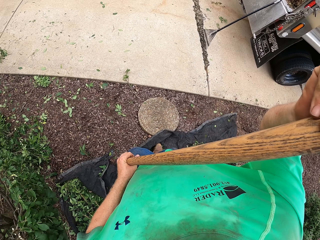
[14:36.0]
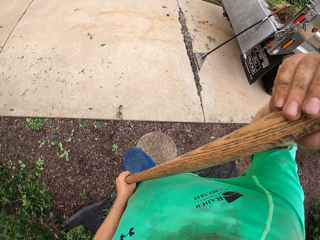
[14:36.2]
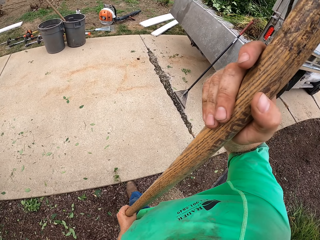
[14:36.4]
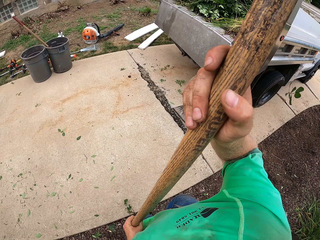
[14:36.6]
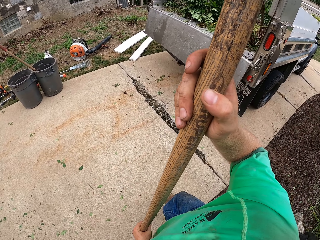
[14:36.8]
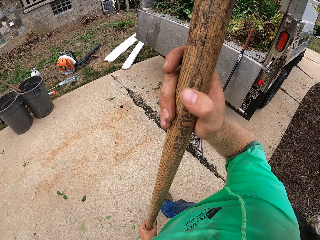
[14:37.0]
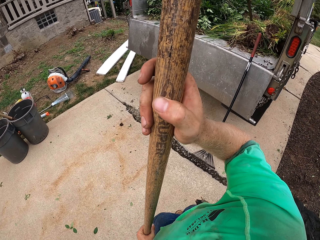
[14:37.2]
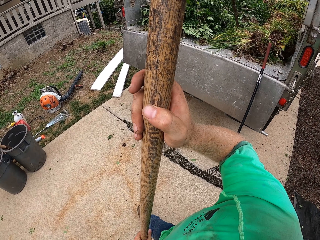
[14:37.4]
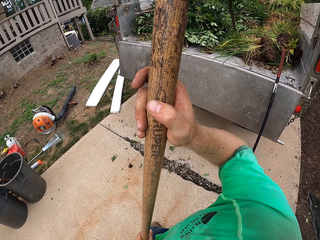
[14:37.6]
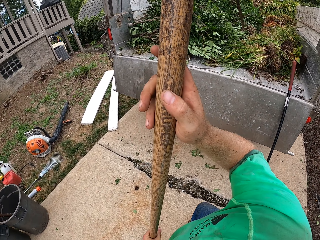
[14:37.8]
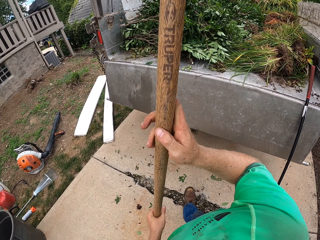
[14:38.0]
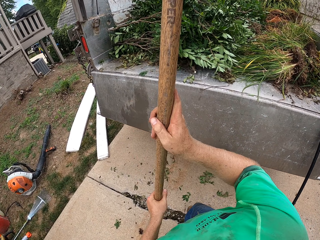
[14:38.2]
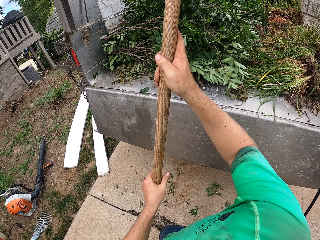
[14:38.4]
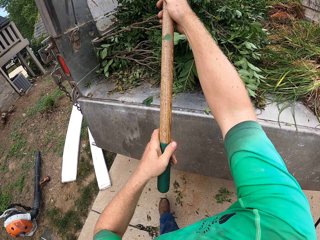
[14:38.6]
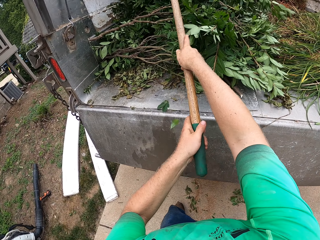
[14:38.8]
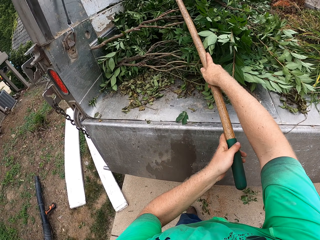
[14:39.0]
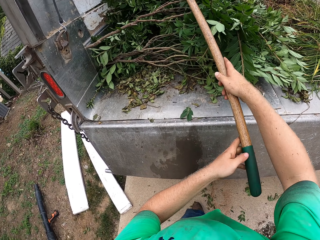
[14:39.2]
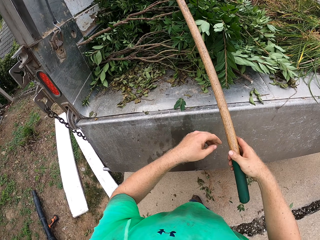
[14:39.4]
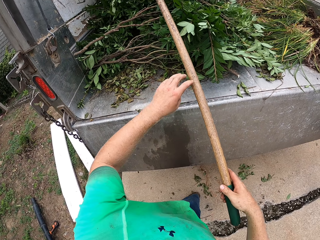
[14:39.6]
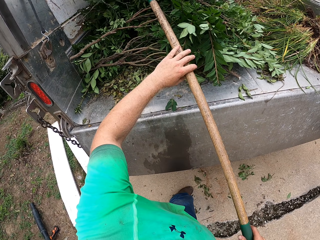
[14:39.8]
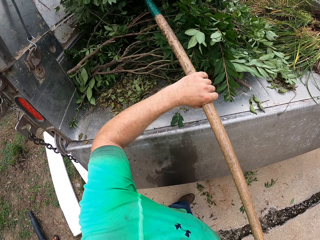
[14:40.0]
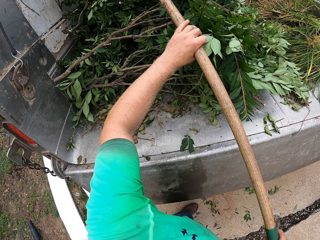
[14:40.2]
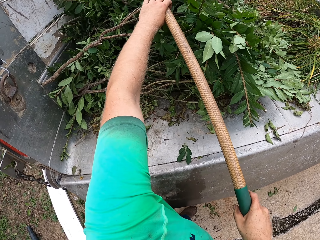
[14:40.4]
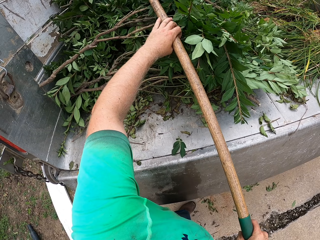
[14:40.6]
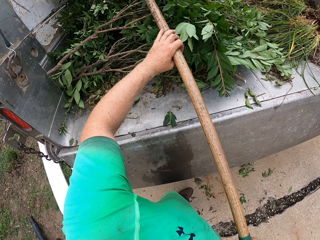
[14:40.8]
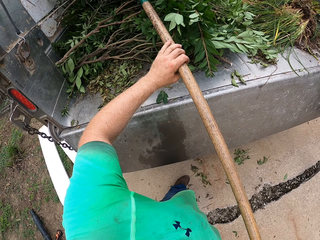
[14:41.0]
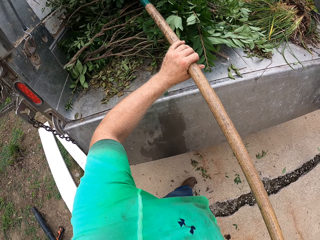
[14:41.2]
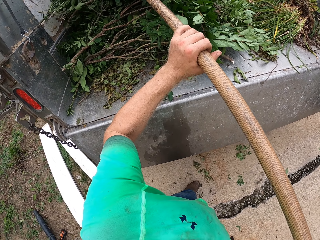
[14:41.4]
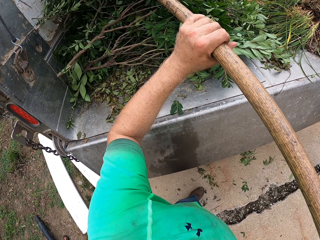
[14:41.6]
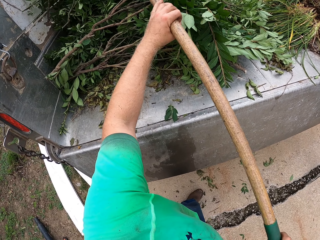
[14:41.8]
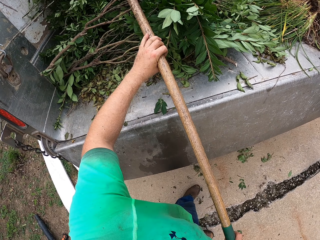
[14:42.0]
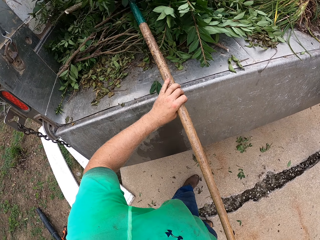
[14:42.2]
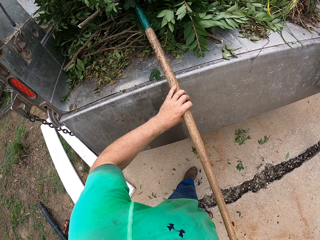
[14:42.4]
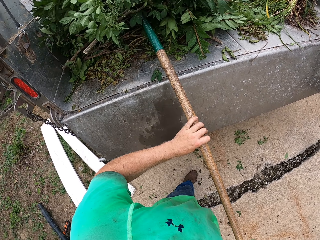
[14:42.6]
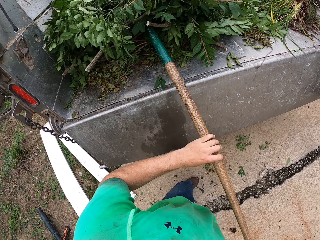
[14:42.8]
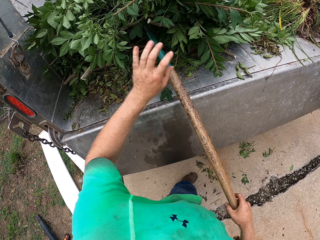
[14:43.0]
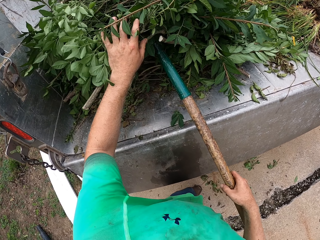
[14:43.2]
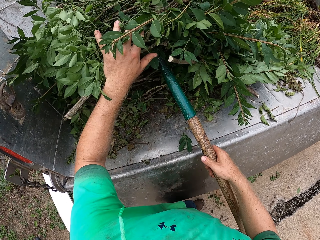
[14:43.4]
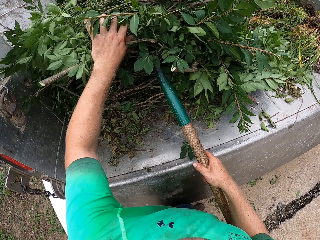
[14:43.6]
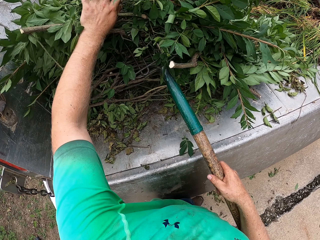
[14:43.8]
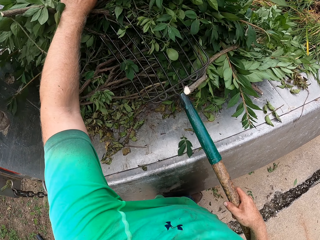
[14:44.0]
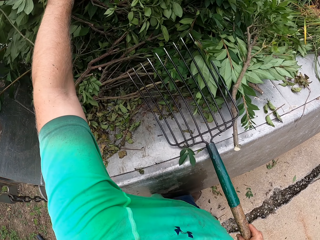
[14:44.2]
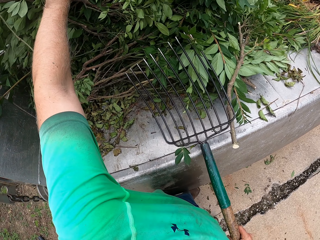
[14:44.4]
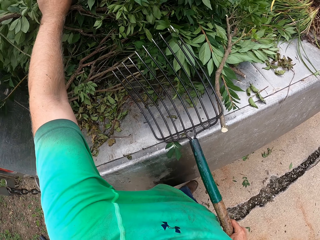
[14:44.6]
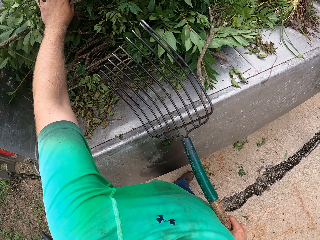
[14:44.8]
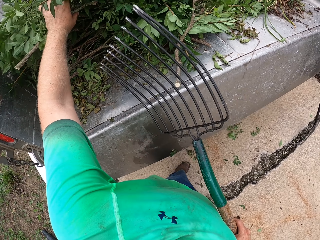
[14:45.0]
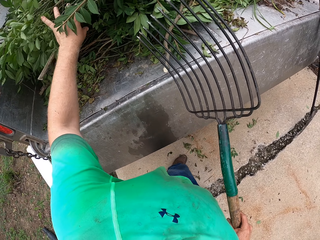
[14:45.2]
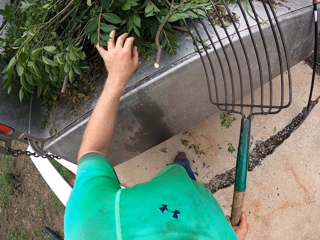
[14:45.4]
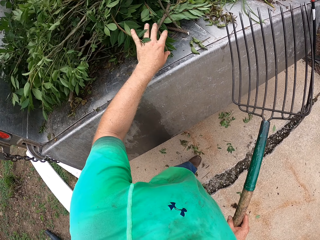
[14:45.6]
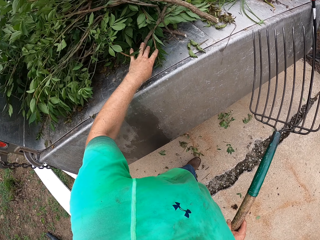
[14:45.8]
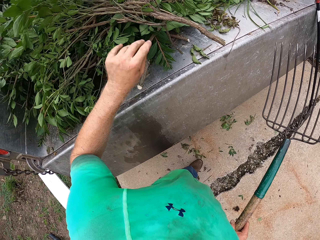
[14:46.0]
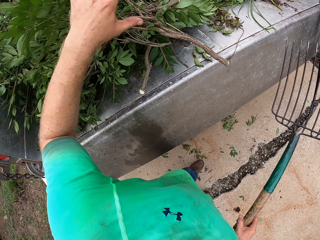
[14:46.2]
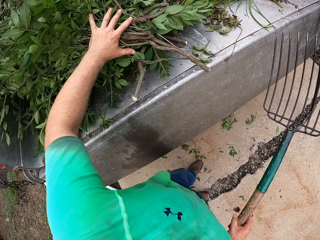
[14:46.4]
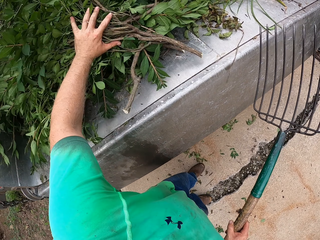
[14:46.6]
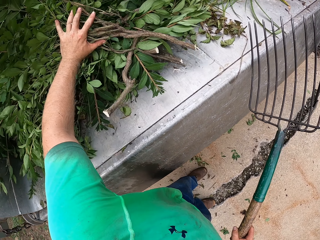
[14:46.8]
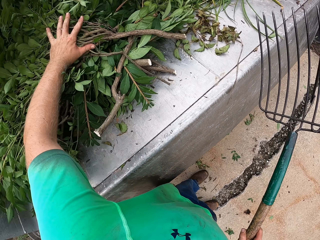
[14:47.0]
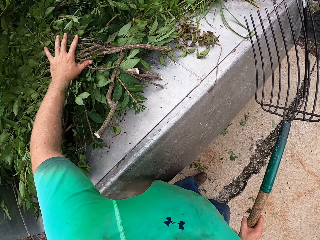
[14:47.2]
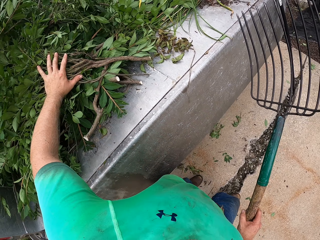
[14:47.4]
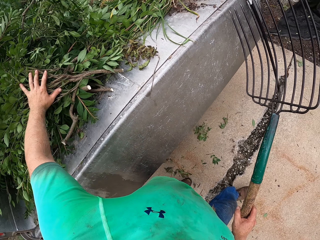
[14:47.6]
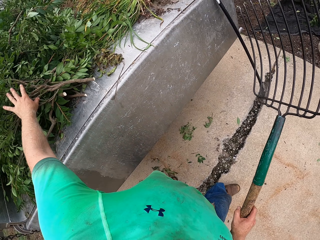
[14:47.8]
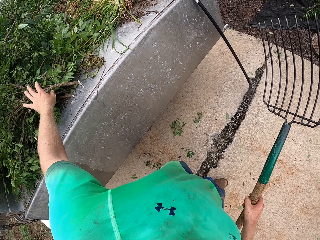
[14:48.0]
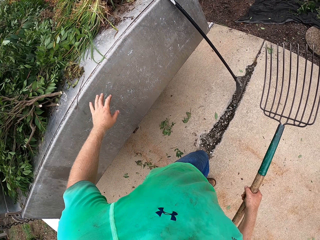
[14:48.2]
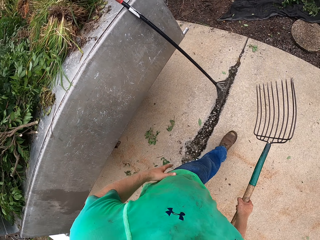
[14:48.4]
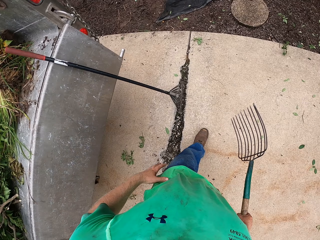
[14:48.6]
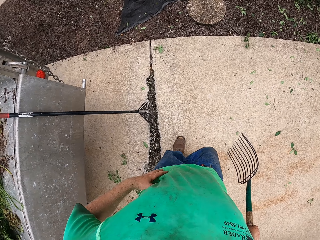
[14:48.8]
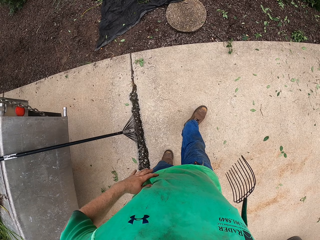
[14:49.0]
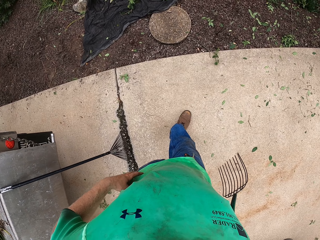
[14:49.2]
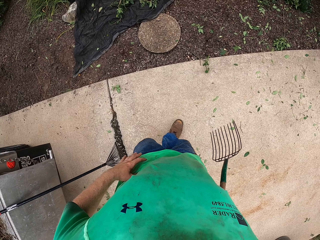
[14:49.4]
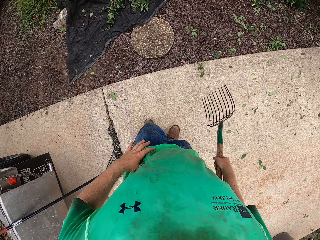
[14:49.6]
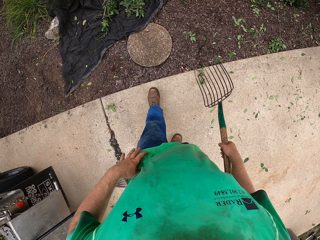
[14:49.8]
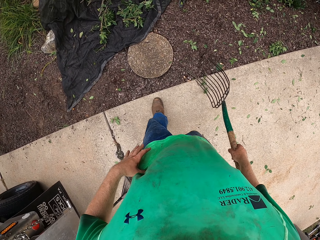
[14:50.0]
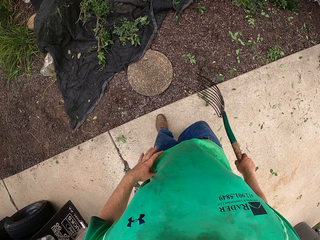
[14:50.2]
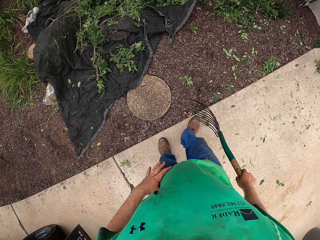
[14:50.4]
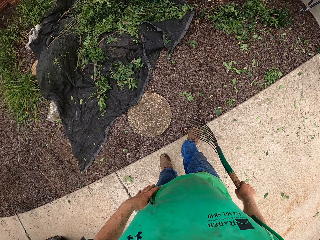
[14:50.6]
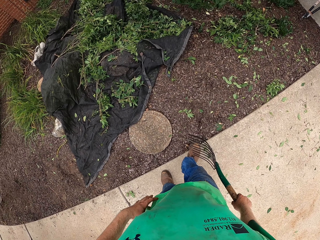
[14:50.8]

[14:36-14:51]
The camera wearer loads the plant debris in the trunk with the pitchfork in both hands. He pulls the pitchfork from the trunk with both hands, holds the plant debris in the trunk with his left hand, and pulls the pitchfork from the trunk with his right hand. He presses the plant debris in the trunk with his left hand.

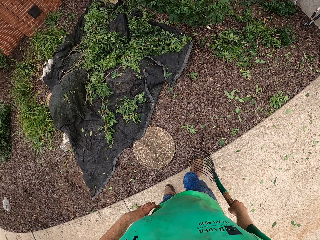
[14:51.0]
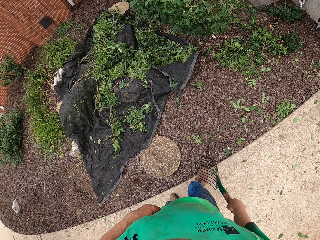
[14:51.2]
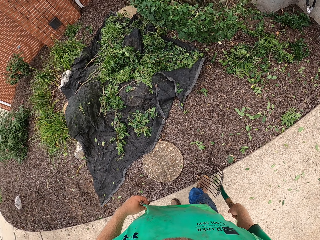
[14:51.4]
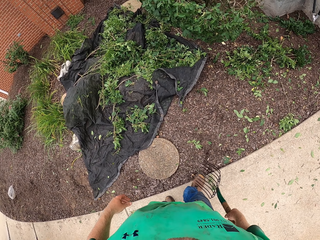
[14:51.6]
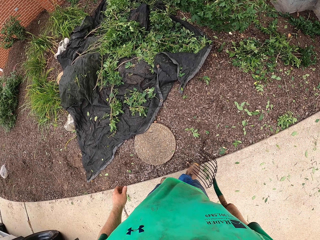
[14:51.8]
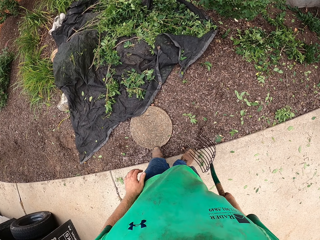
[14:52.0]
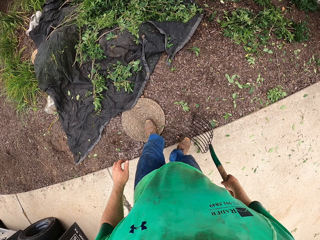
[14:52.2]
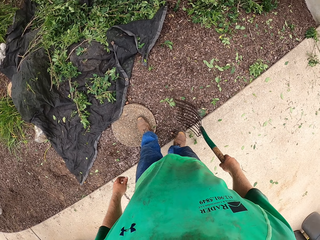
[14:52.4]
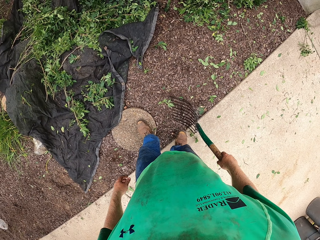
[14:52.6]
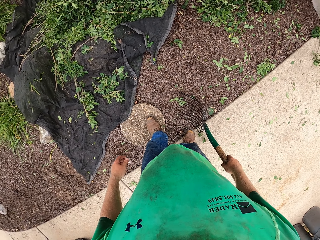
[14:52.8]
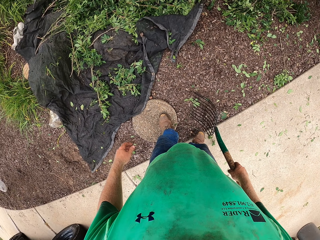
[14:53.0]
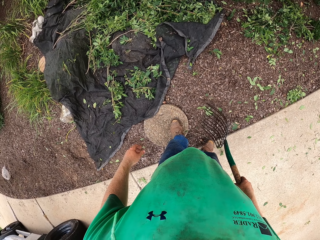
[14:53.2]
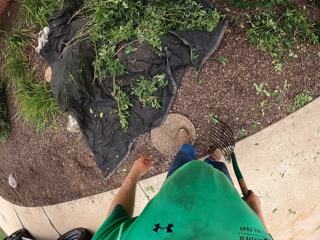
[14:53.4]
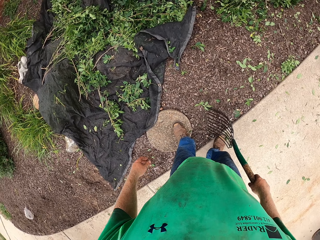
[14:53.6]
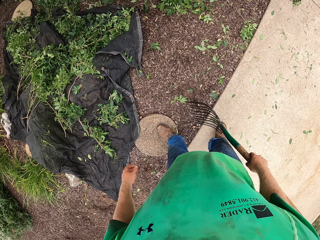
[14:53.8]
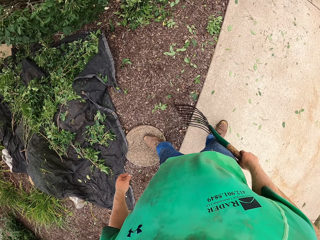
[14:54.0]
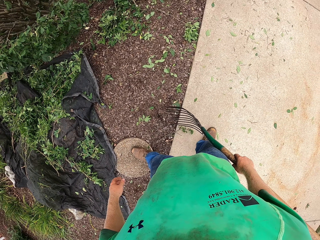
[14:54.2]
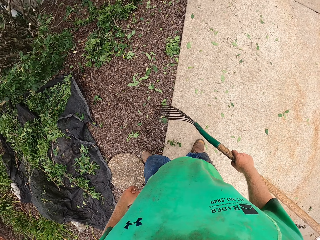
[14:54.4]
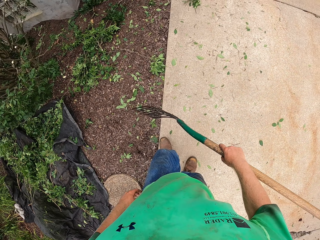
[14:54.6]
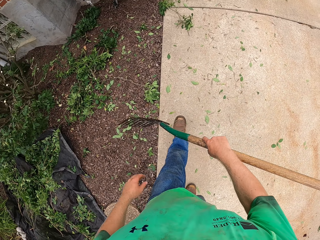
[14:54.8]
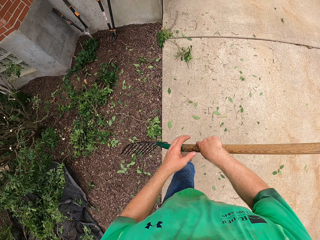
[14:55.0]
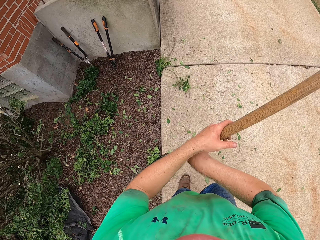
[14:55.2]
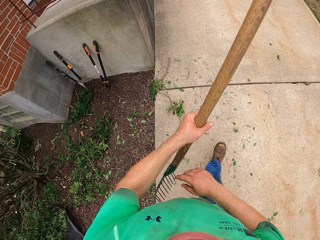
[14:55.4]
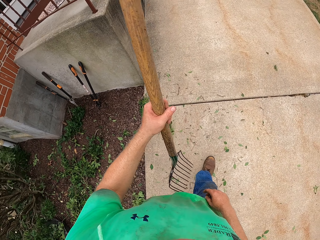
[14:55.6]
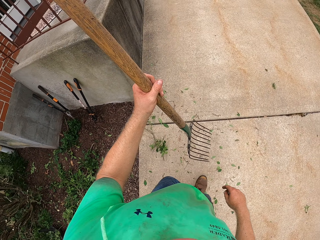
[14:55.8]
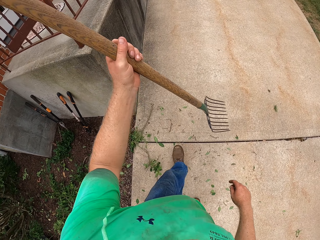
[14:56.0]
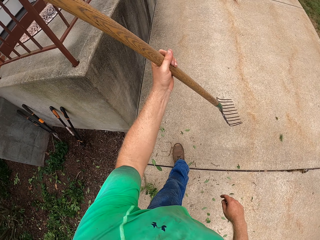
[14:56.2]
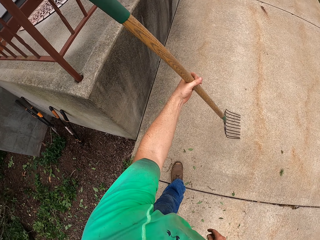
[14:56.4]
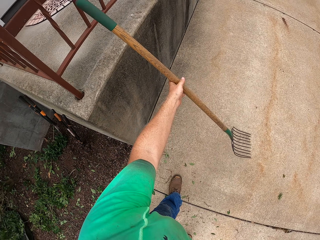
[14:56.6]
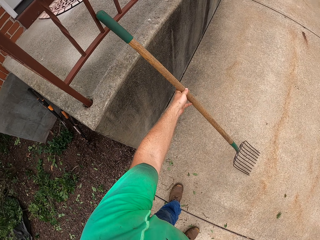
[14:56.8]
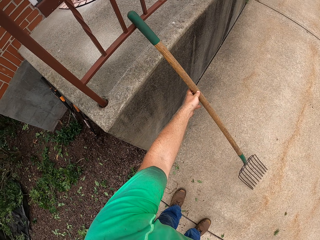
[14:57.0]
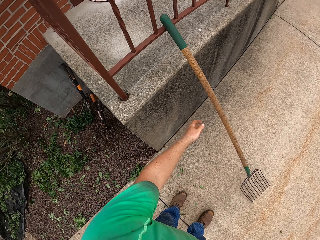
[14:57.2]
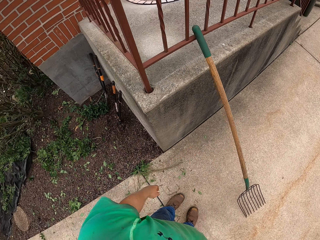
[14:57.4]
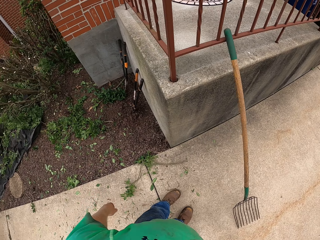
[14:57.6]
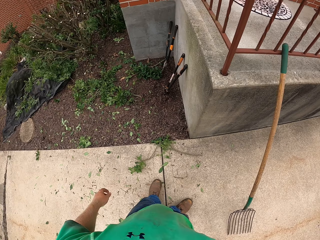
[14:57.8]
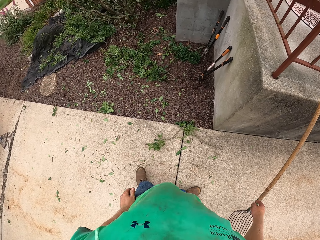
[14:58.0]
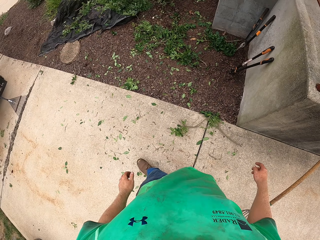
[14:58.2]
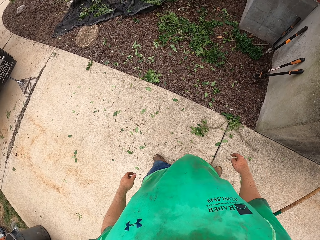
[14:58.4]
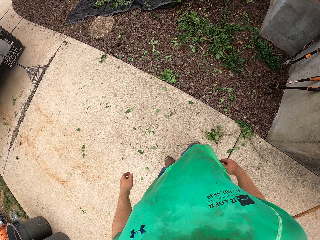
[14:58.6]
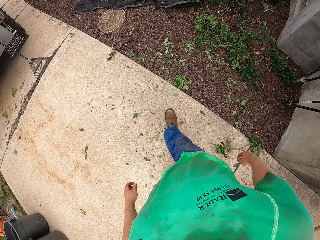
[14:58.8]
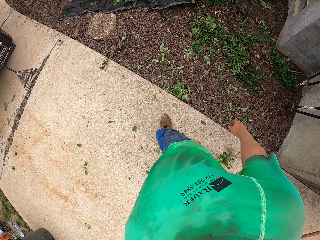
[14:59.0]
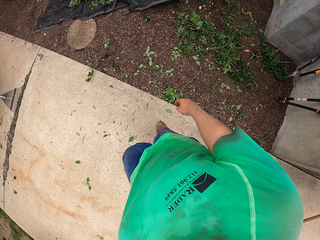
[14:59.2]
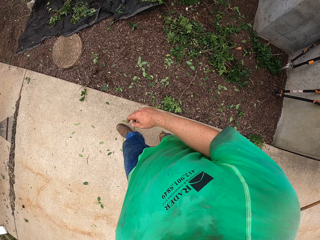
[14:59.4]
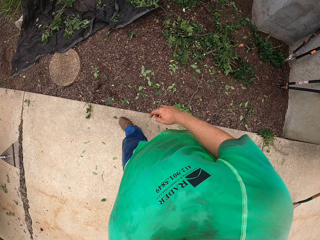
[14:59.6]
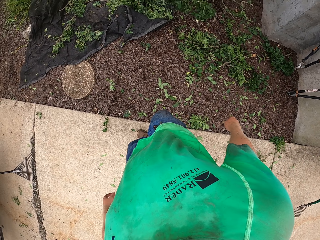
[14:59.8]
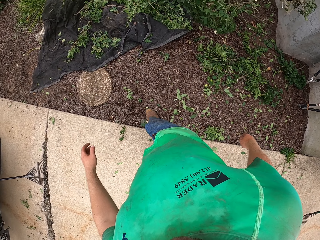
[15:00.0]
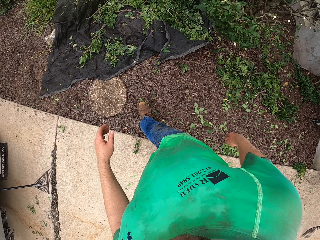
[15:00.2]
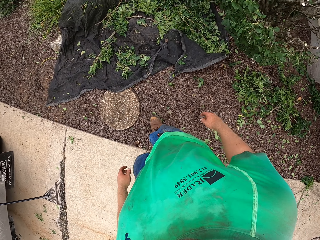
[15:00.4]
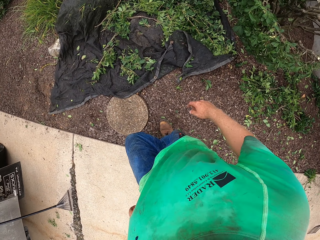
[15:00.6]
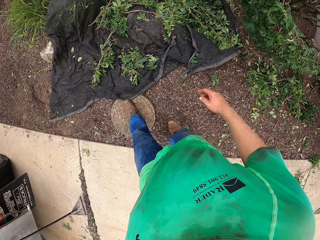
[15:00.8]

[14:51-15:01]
The camera wearer passes the pitchfork from his right hand to his left hand. He walks around the pathway and leans the pitchfork on a stairway with his left hand.
